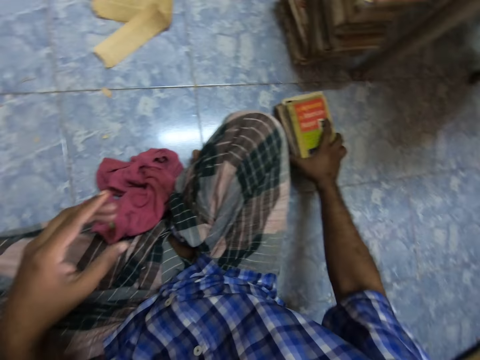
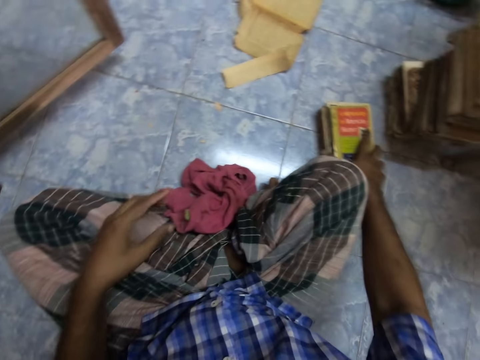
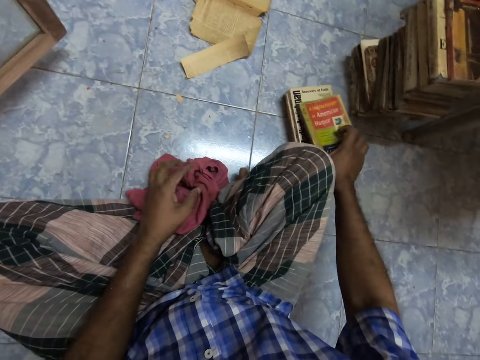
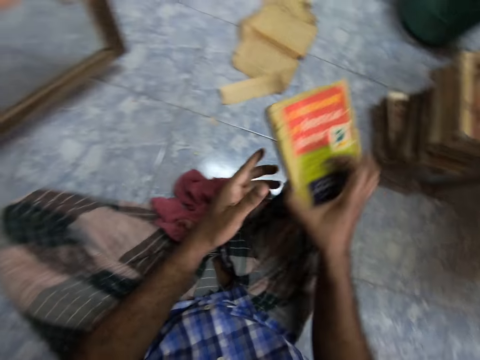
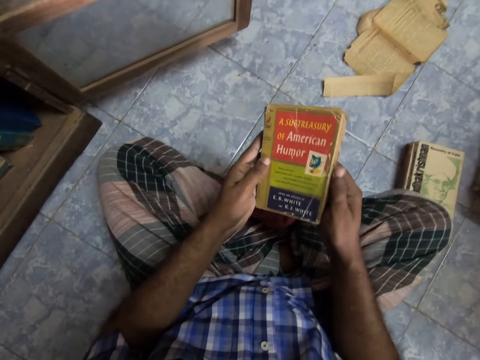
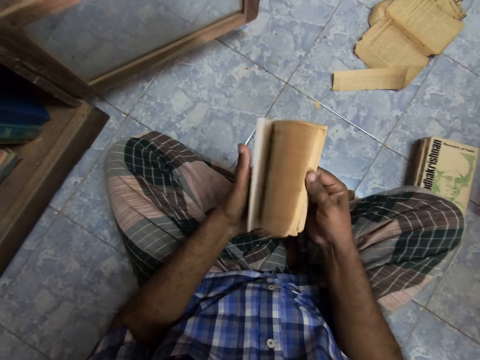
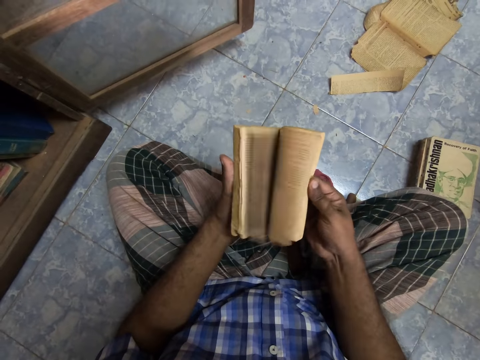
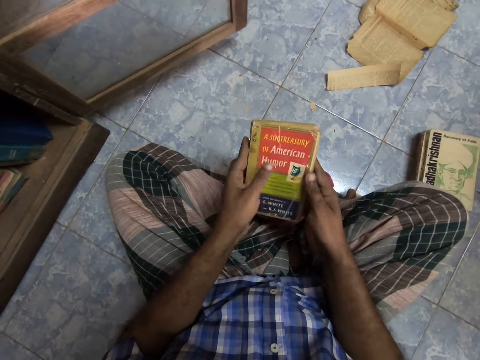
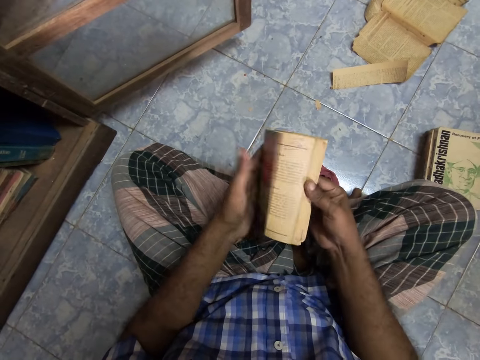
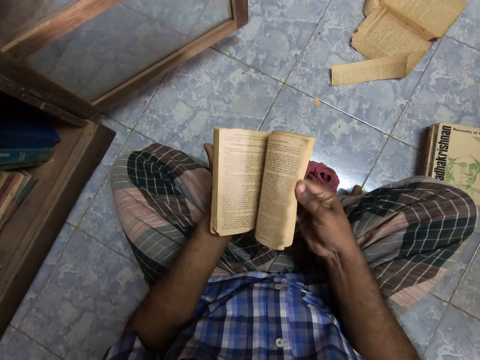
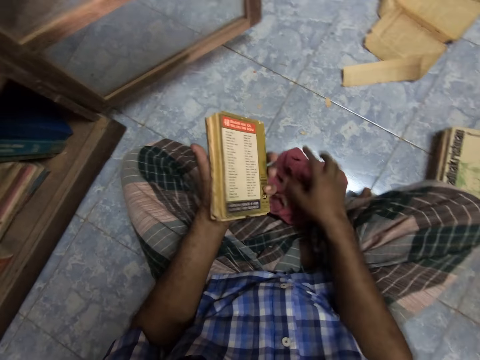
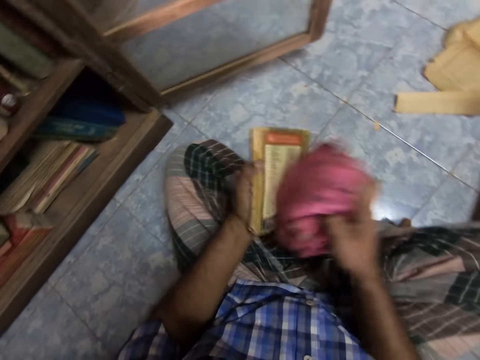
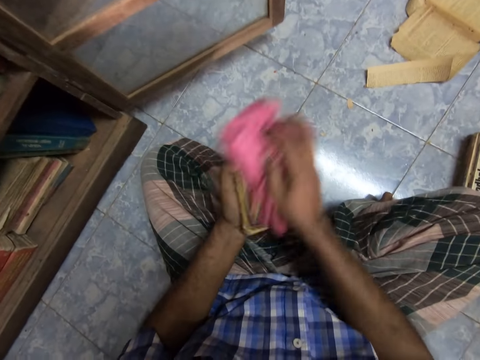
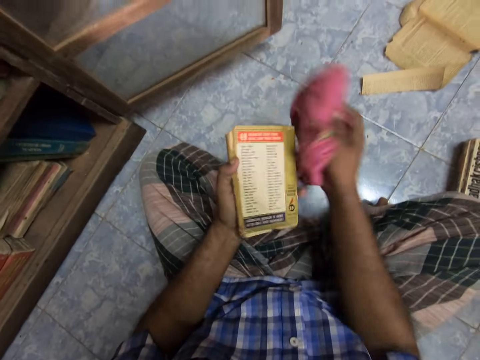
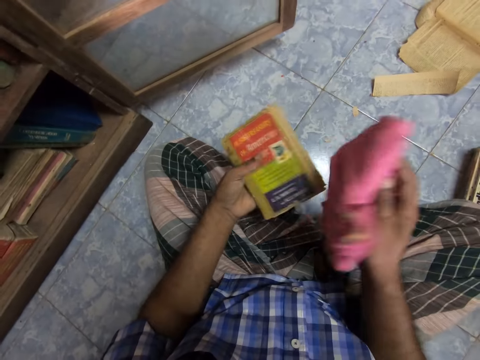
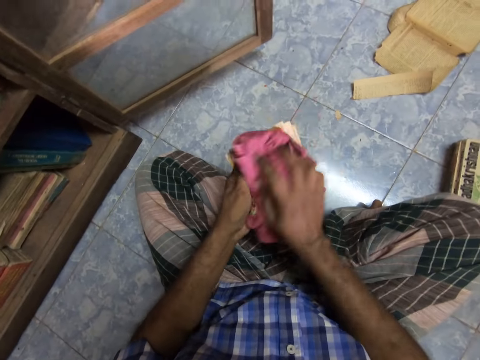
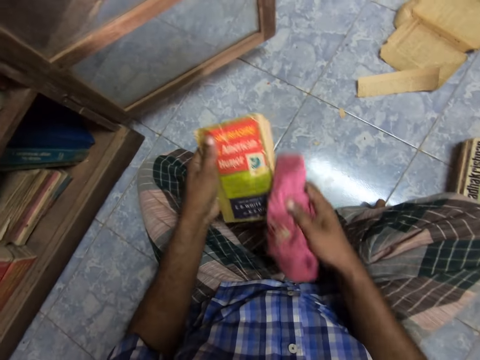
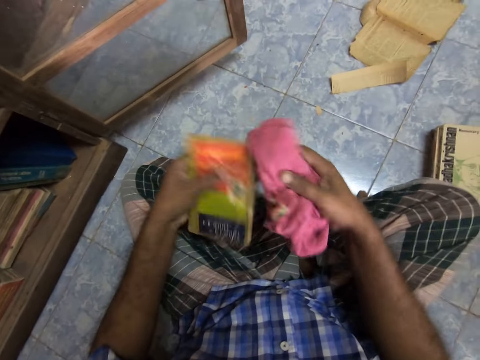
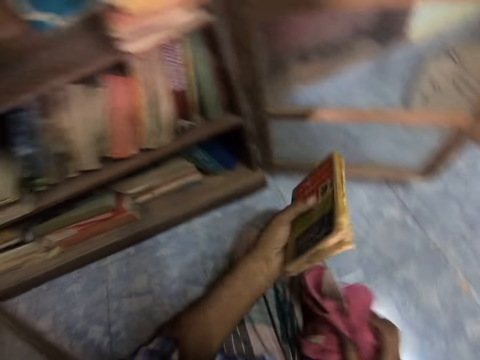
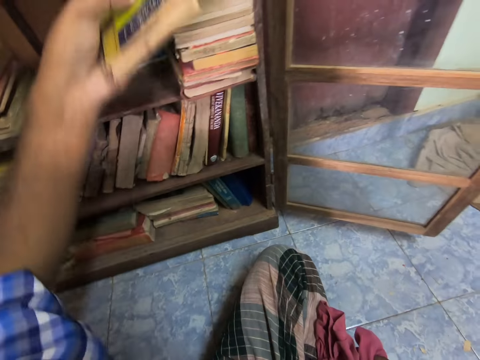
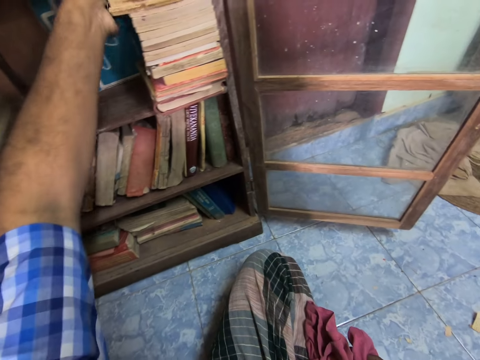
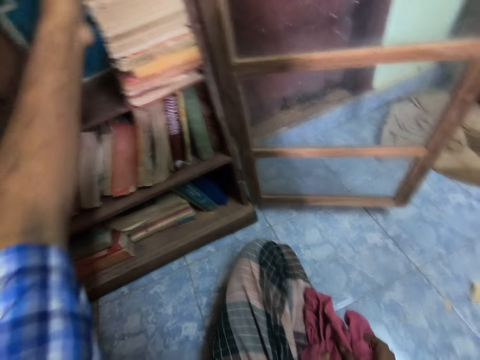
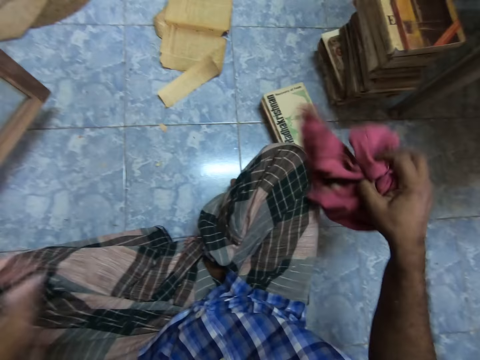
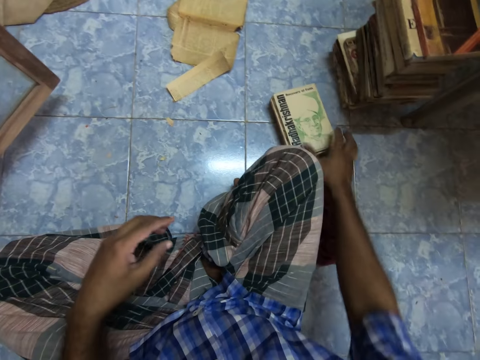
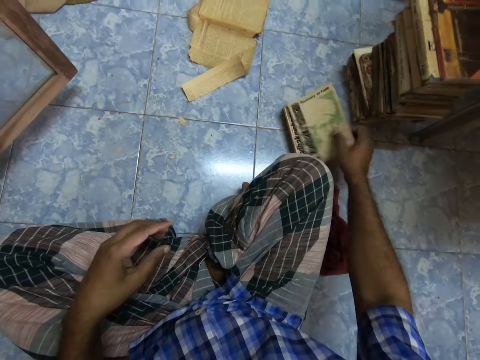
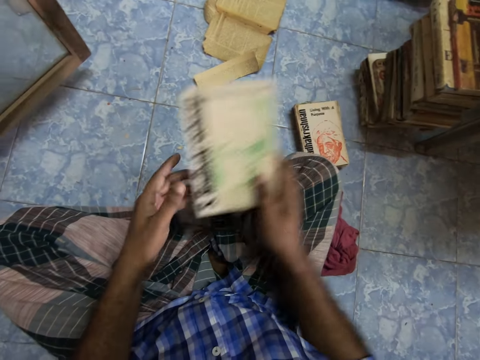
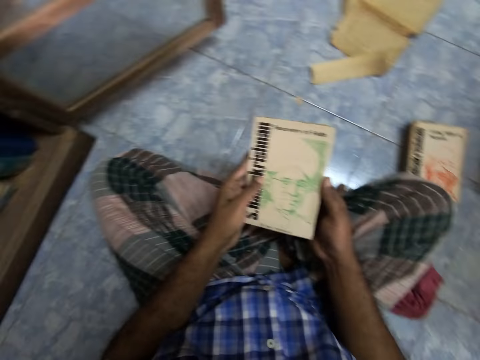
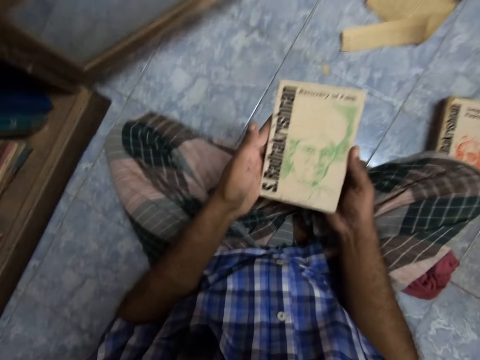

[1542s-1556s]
The camera wearer moves books on the floor. They pick up a book. They flip pages of the book. They open the book. They flip pages of the book again. They pick up a rag cloth from the floor. They wipe the book with the rag cloth. They wipe it again. They arrange the book in the cabinet. They put the cloth on the shelf. They put the rag cloth on the floor. They pick up the book.

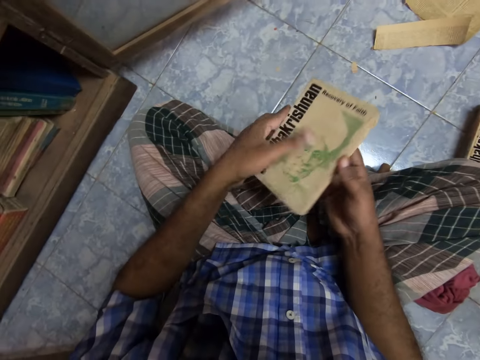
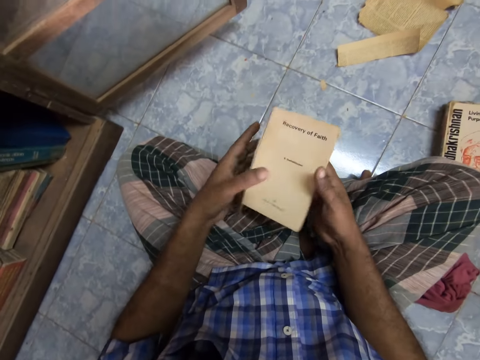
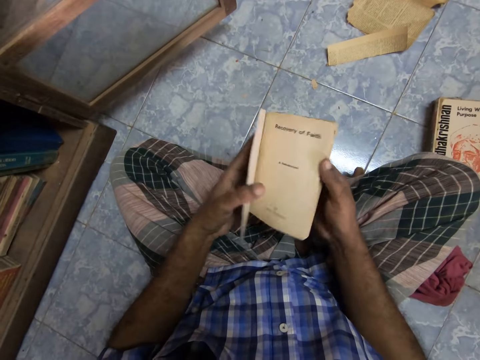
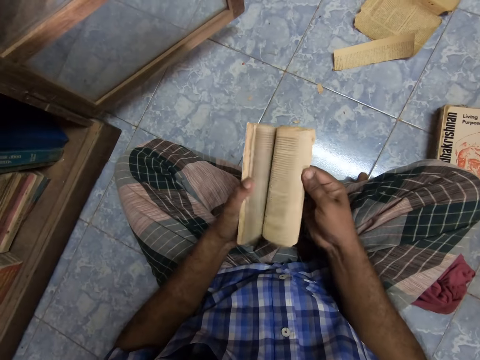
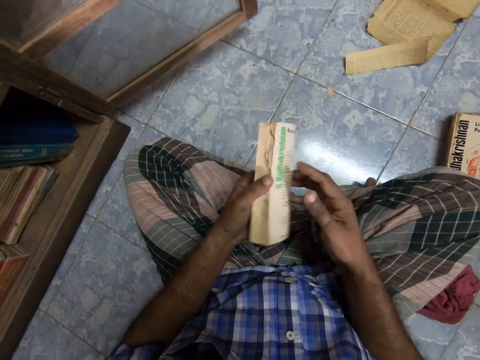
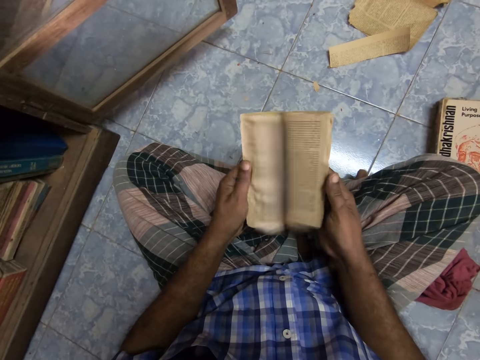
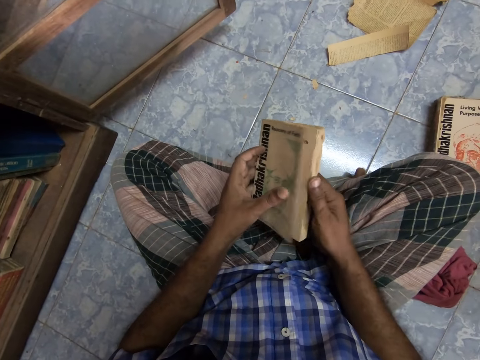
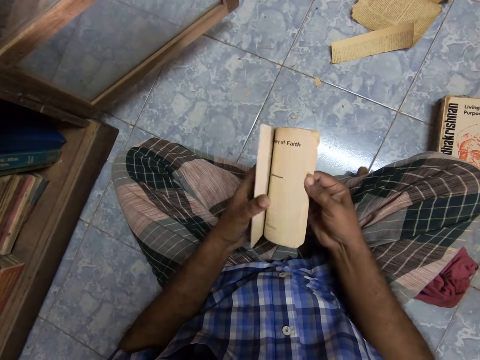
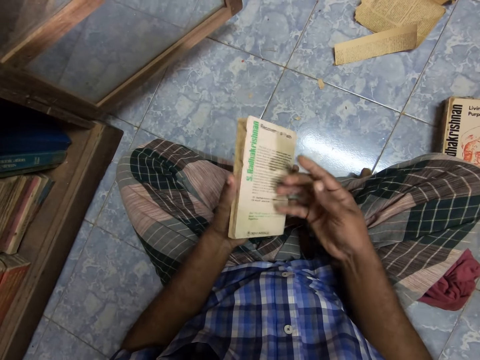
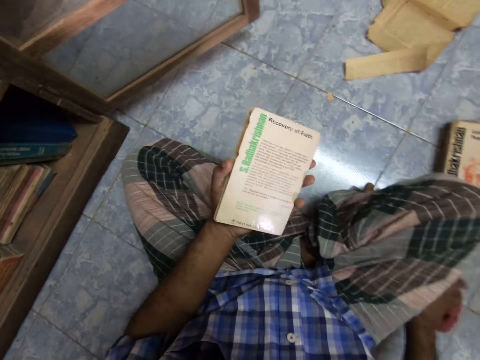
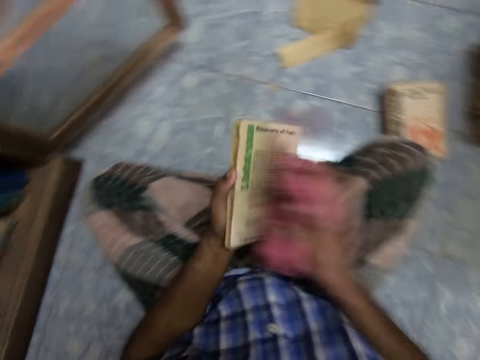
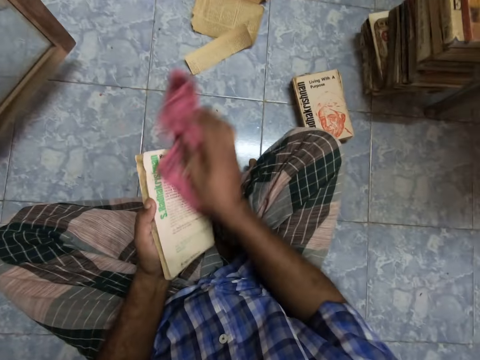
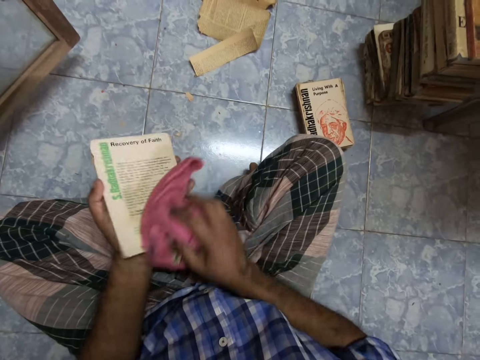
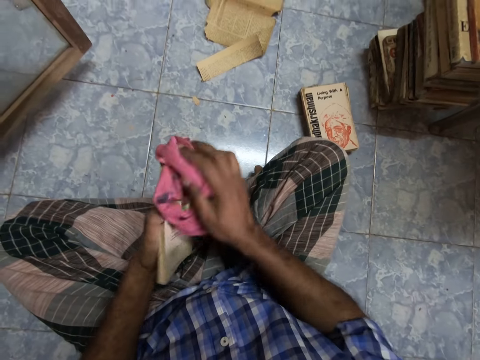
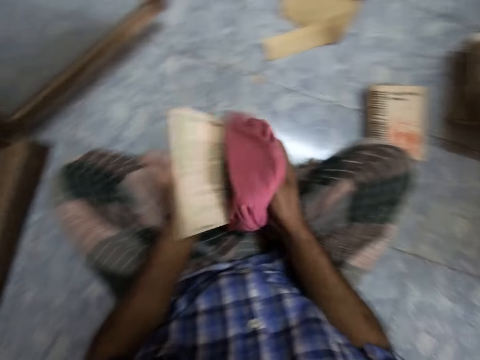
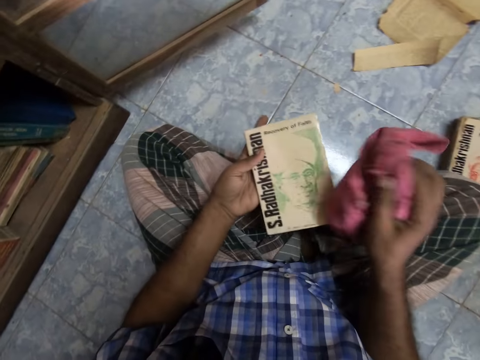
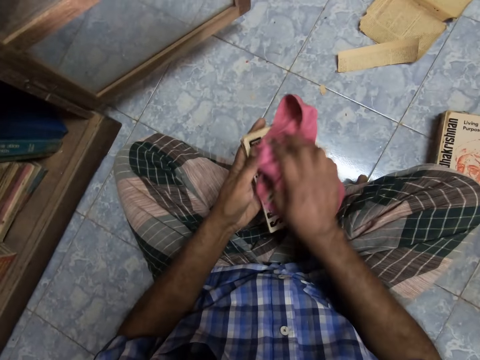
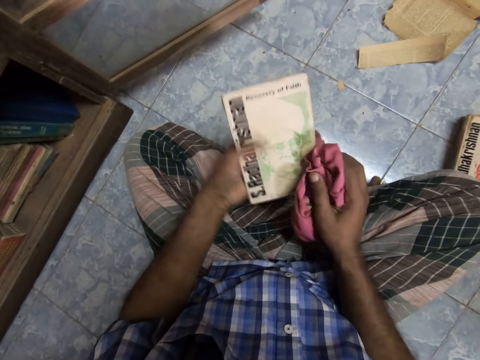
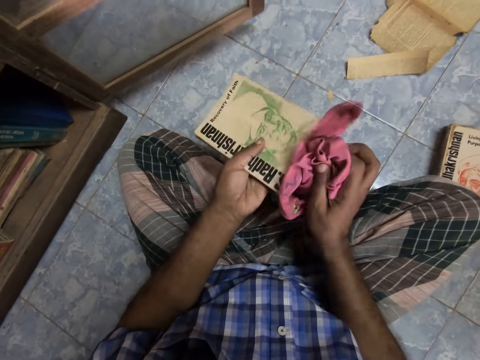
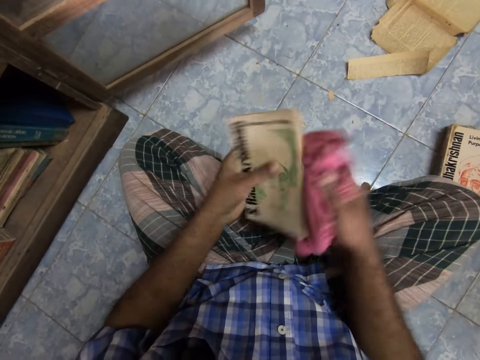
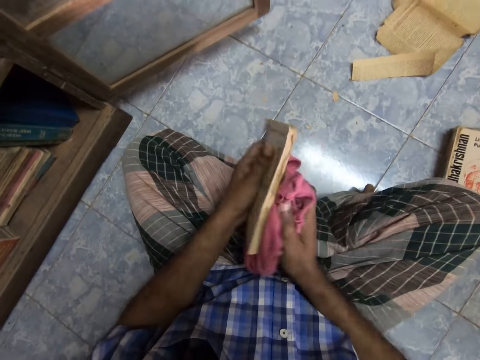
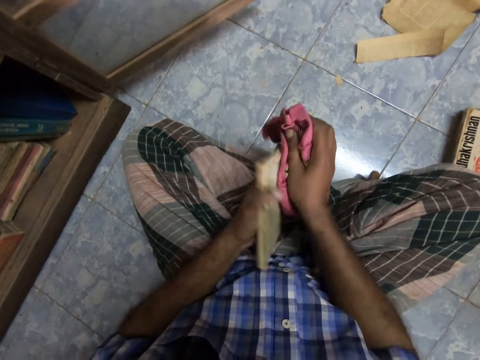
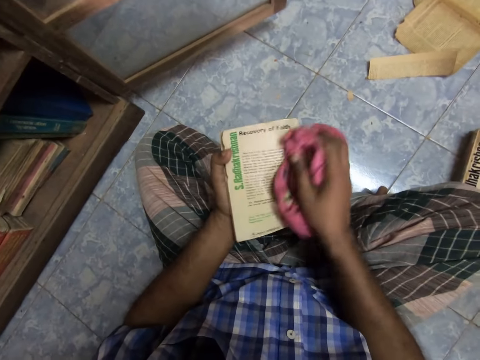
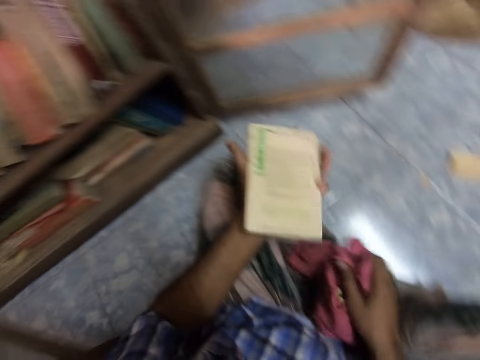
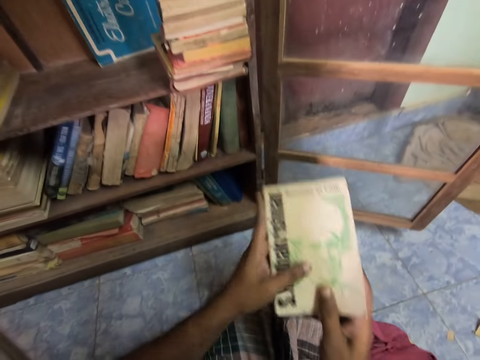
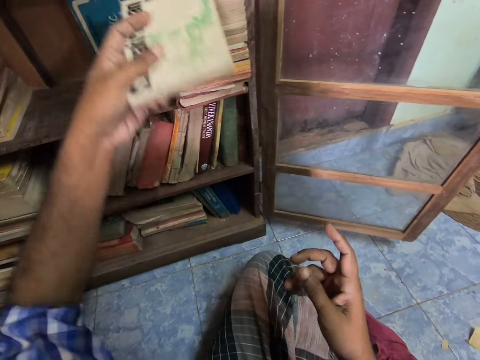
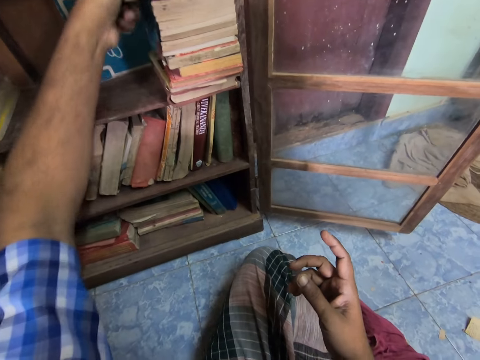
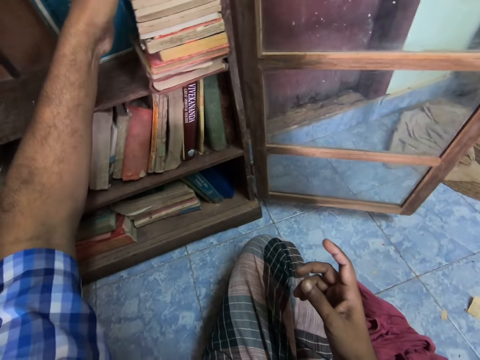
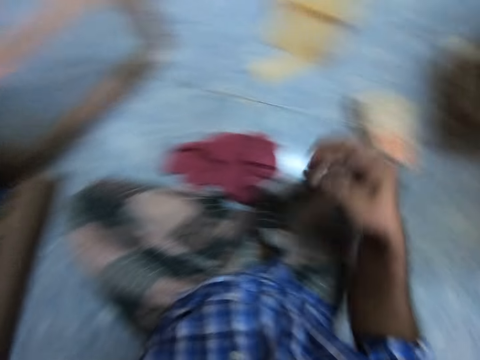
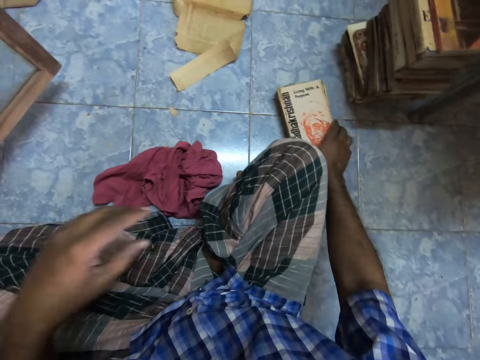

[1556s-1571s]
The camera wearer opens a book. They flip pages of the book repeatedly. They pick up a rag cloth from the floor. They wipe the book with the rag cloth repeatedly. They arrange the book in the cabinet.
